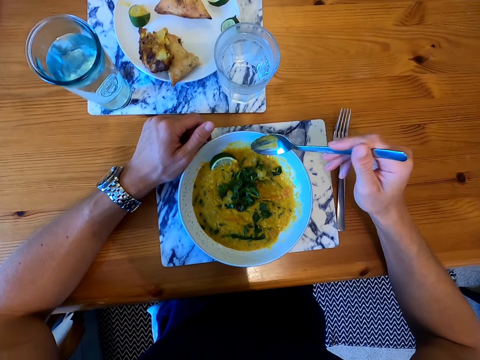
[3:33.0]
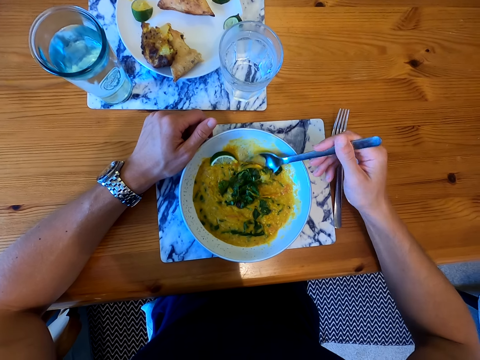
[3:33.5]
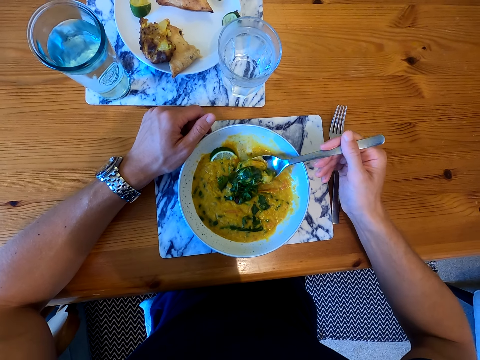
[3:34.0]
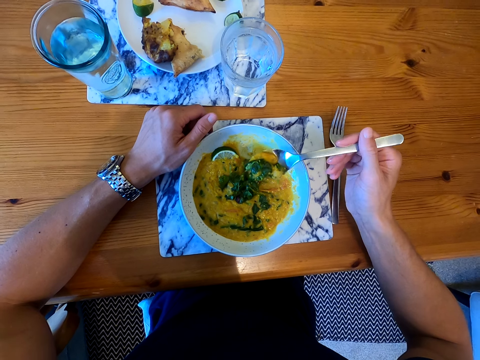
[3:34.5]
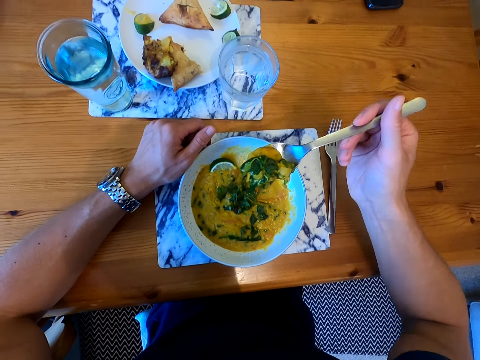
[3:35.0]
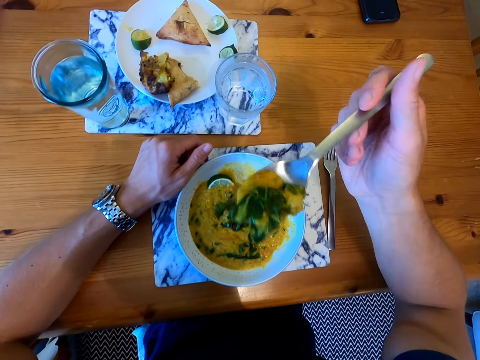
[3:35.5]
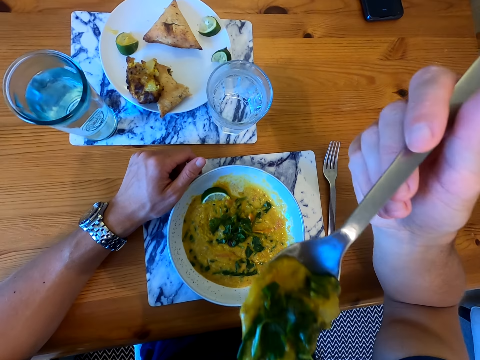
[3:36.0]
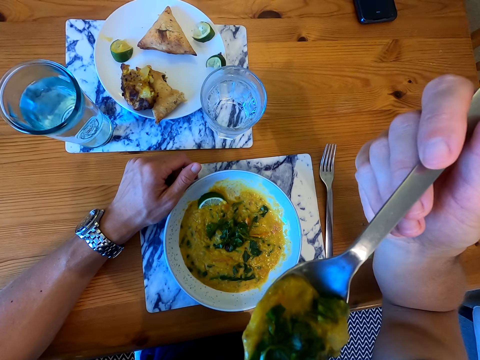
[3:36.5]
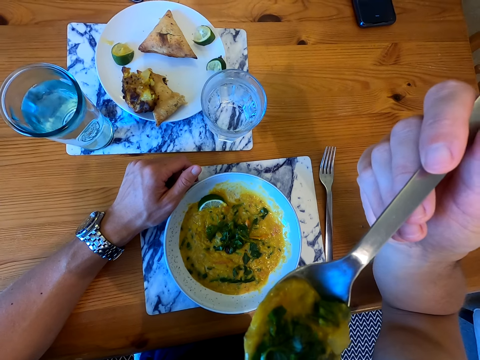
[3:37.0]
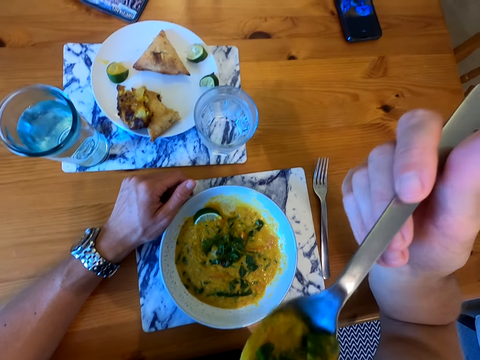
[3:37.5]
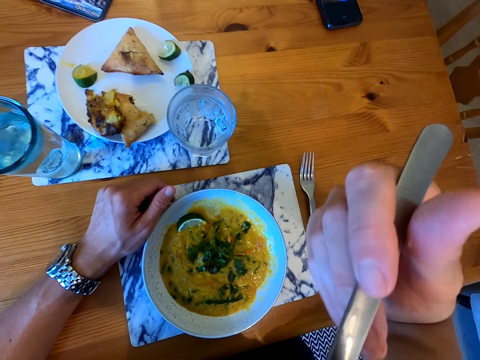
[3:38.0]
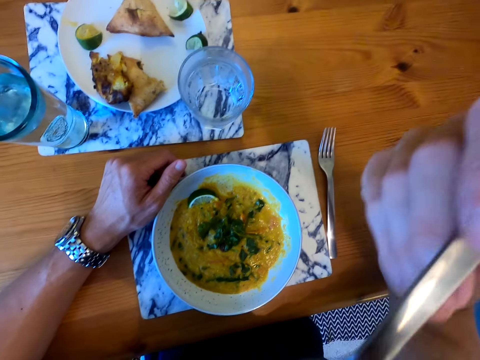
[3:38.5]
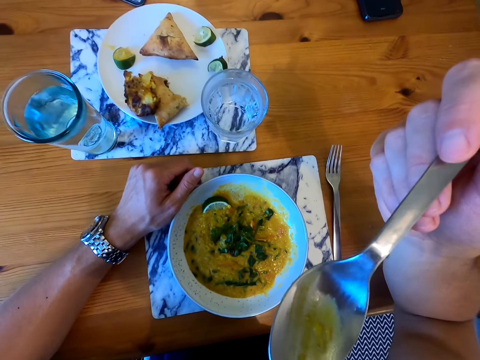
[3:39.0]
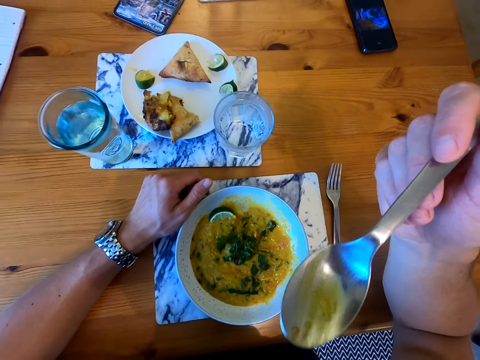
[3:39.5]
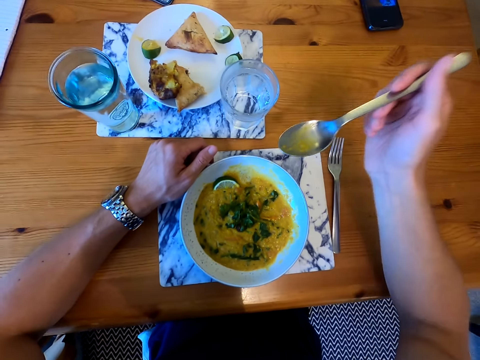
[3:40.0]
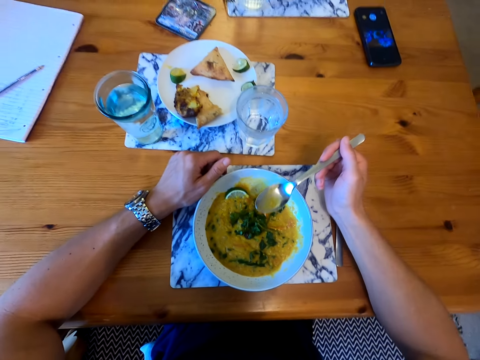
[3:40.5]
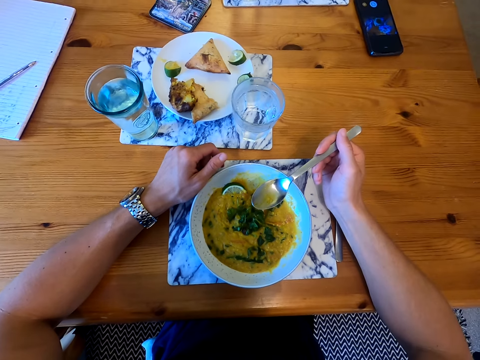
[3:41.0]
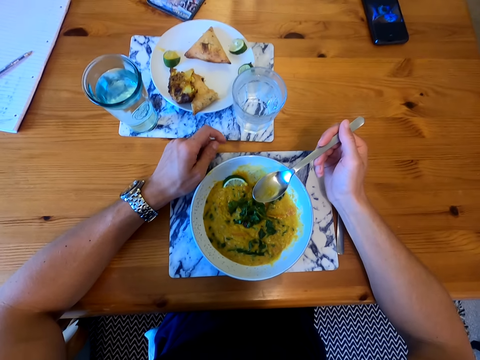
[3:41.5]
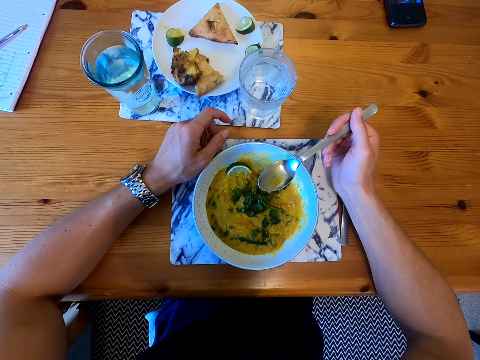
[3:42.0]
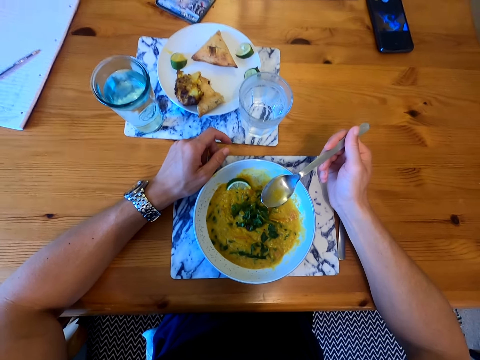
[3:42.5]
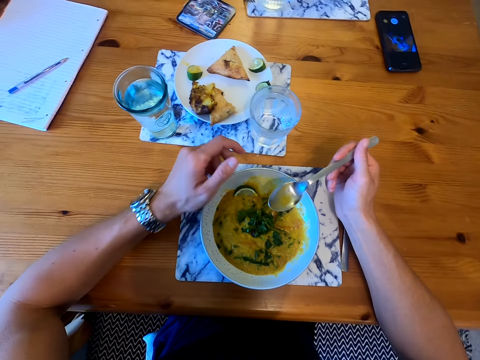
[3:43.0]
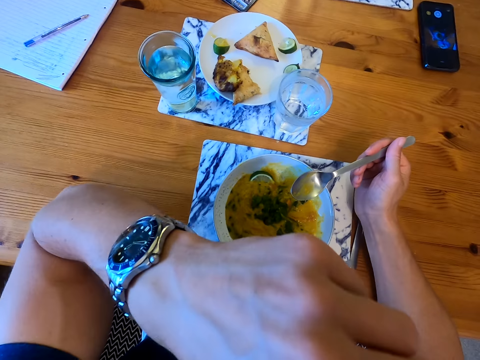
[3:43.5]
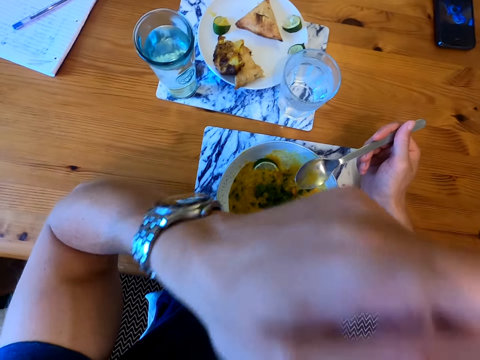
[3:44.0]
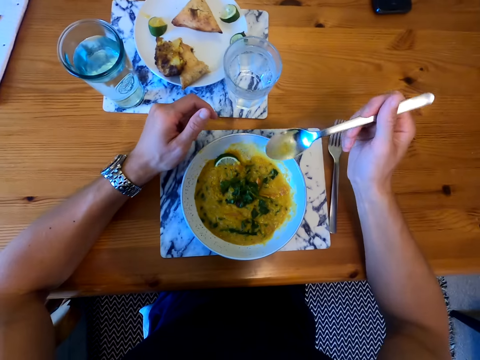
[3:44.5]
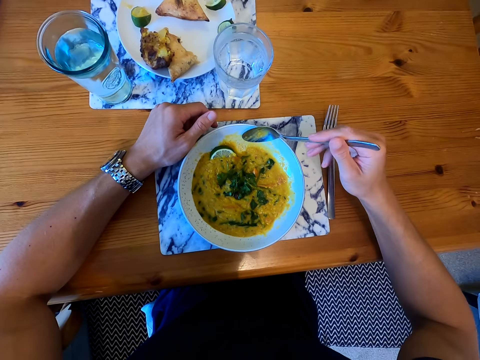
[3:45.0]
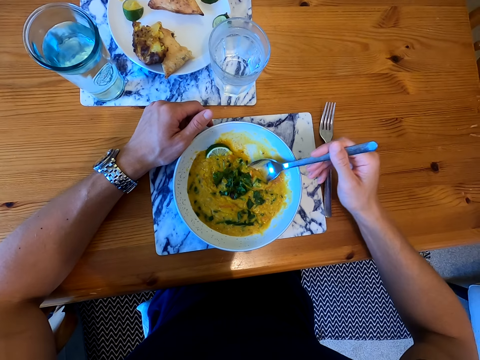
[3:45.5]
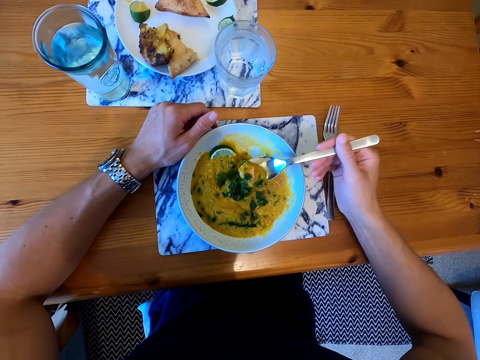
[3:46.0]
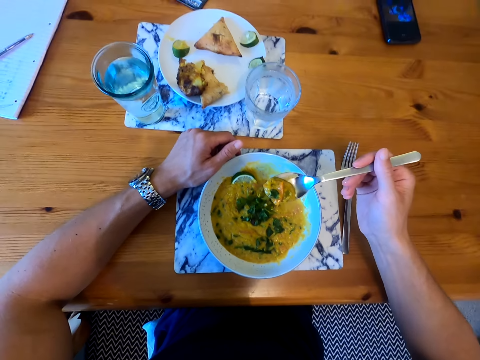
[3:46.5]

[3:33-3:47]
The camera wearer picks the food with the spoon. They put the food in the mouth. They move the hand. They look around. They move the hand. They pick the food with the spoon.

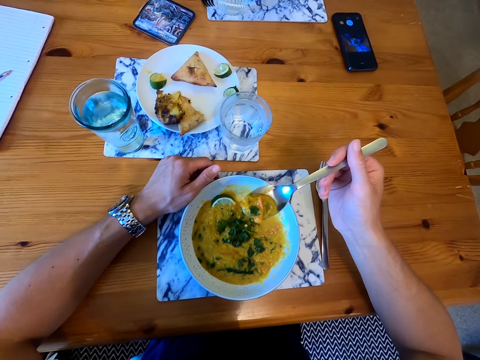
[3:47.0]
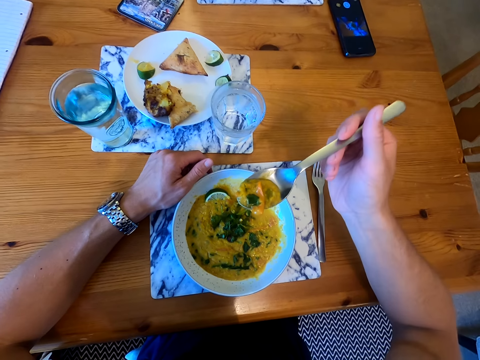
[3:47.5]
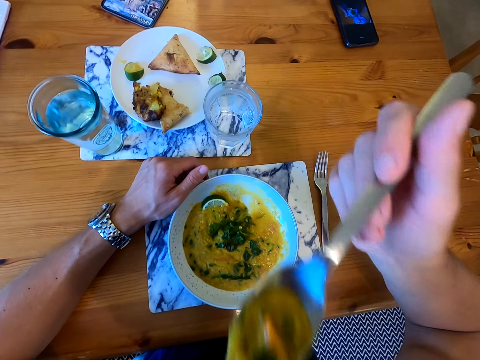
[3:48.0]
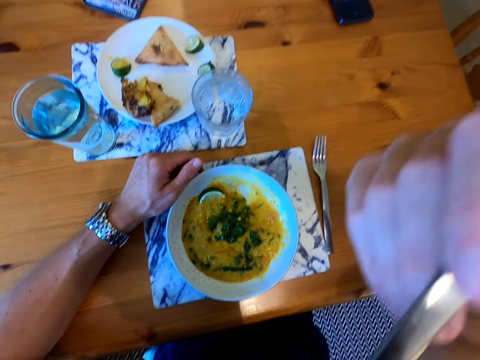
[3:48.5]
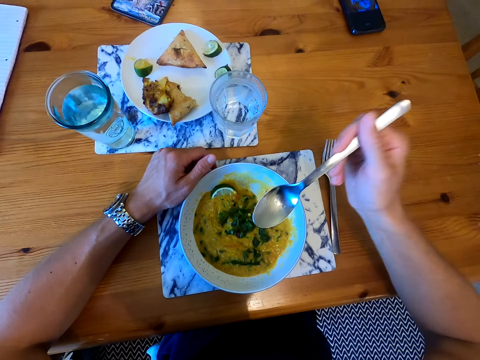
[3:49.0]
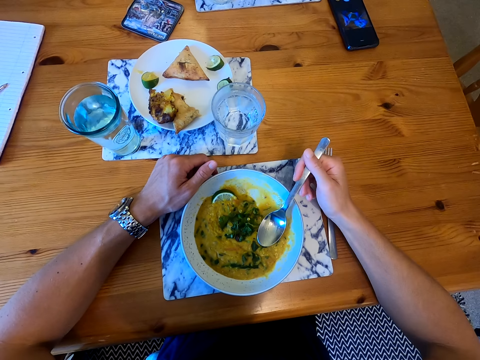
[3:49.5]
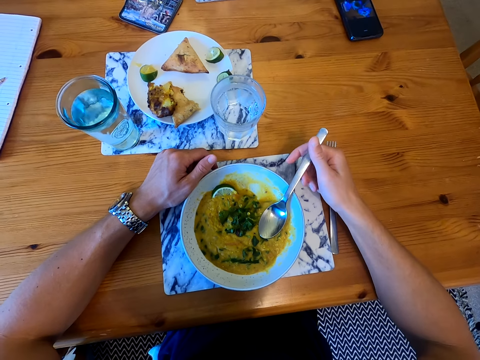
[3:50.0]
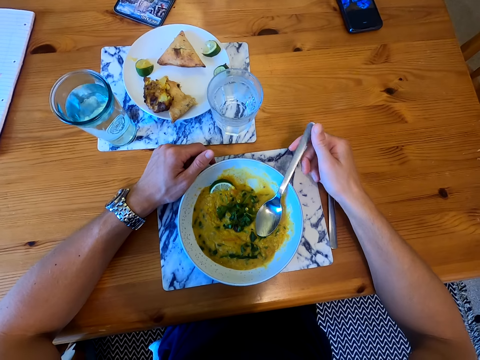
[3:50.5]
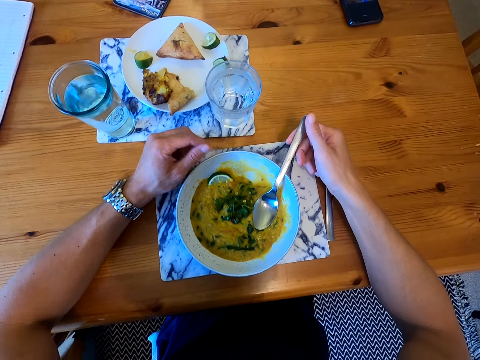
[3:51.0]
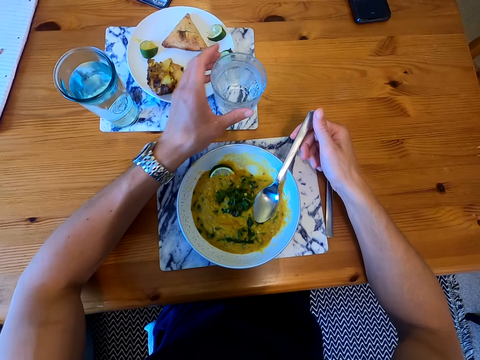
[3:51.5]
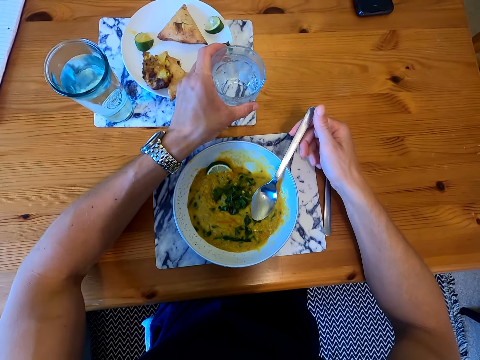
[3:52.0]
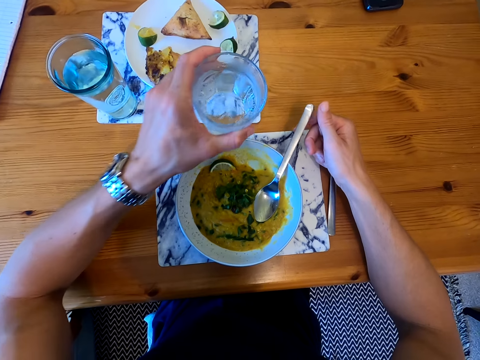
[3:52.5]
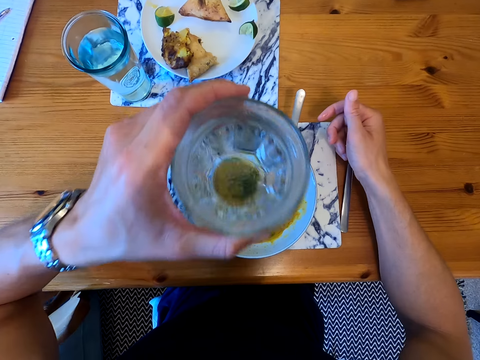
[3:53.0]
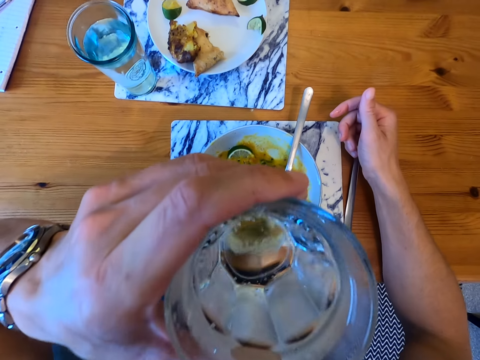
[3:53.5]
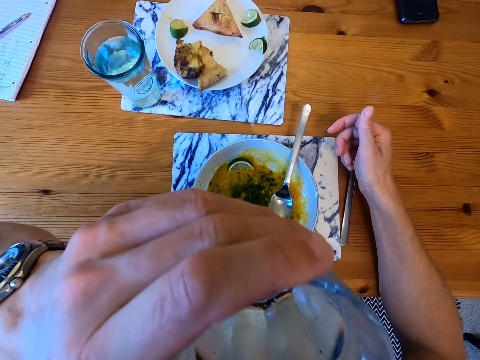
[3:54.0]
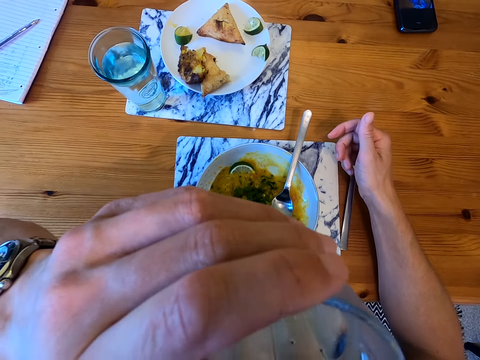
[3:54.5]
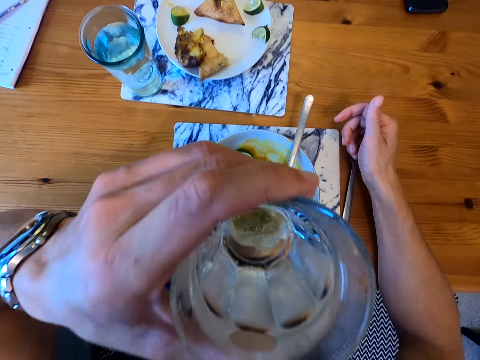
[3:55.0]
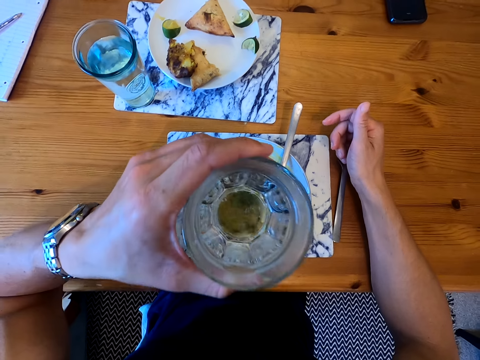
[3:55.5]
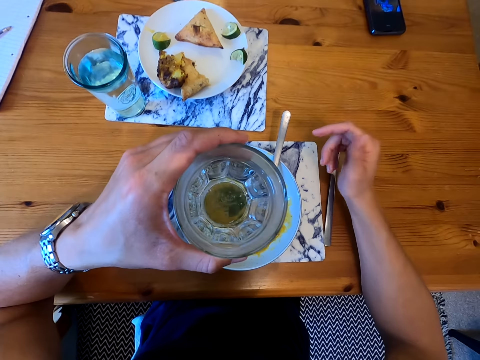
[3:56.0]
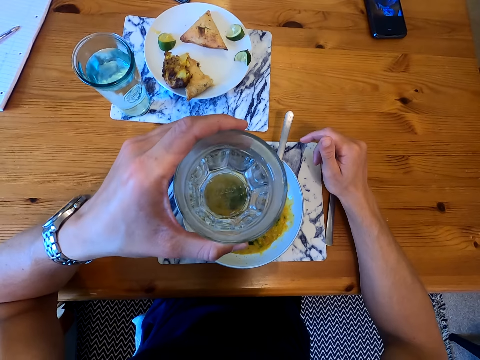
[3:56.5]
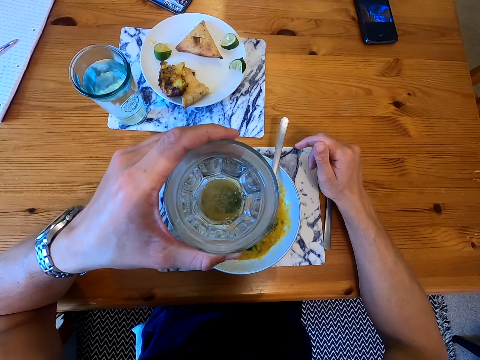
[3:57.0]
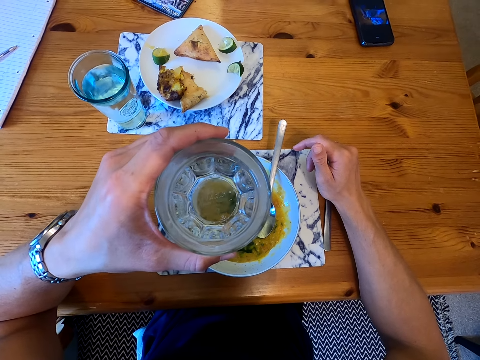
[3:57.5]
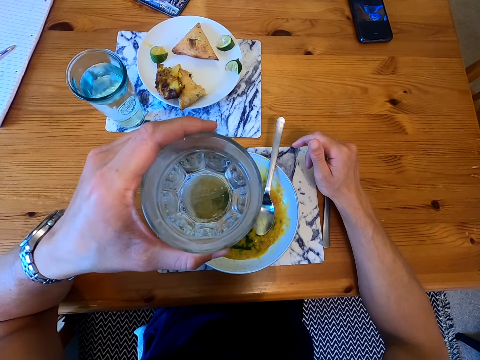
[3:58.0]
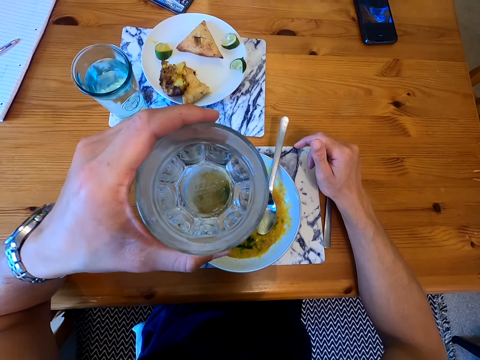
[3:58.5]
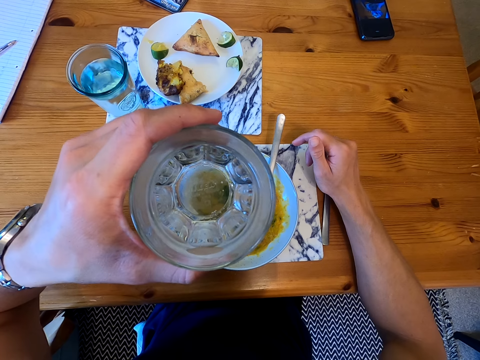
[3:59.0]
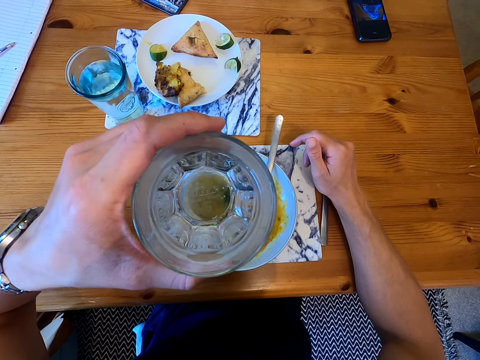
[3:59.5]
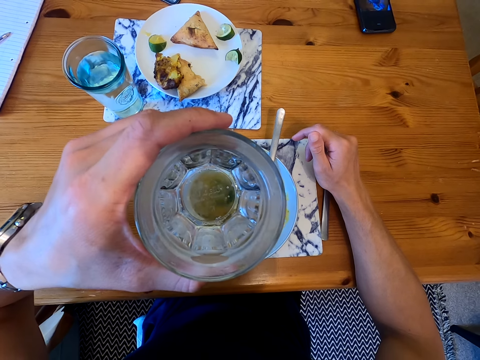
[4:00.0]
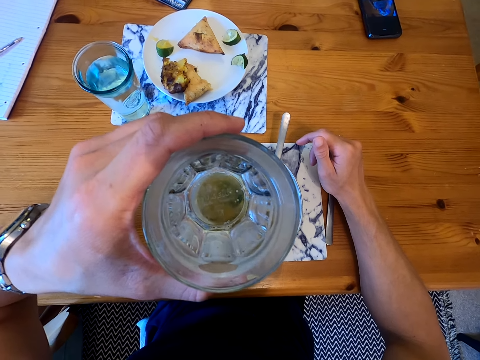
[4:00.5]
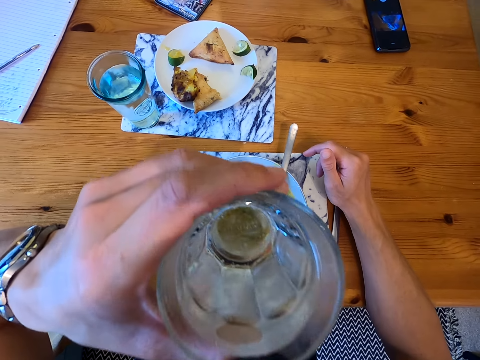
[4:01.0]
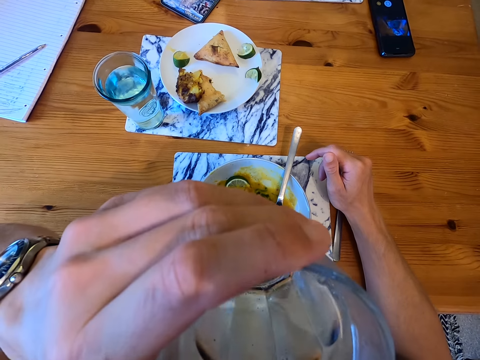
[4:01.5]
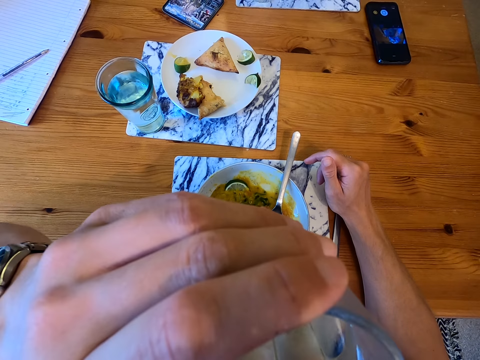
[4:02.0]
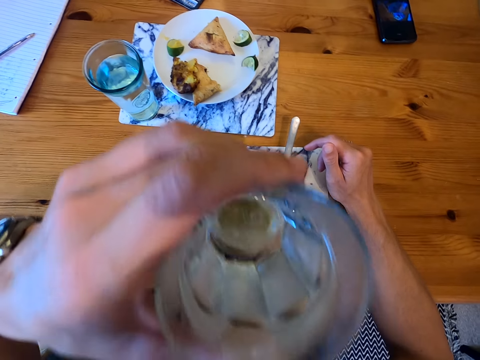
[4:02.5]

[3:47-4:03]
The camera wearer puts the food in the mouth. They put the spoon in the plate. They pick up the glass from the table. They drink the water. They move the hand. They look around. They drink the water.
